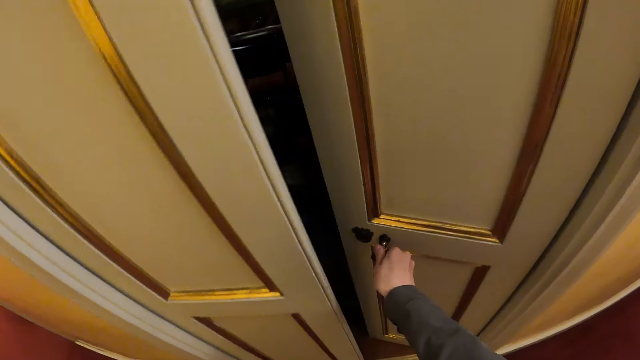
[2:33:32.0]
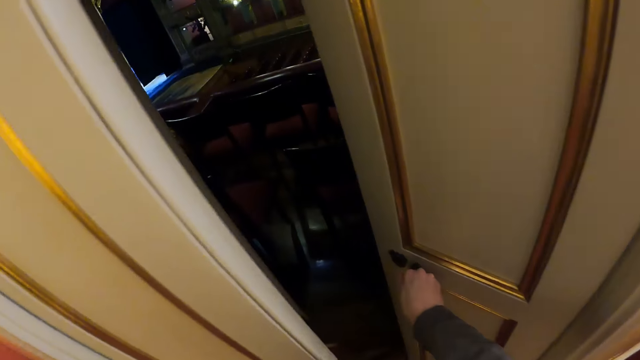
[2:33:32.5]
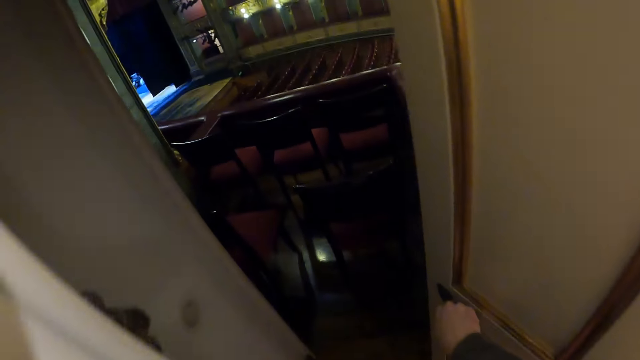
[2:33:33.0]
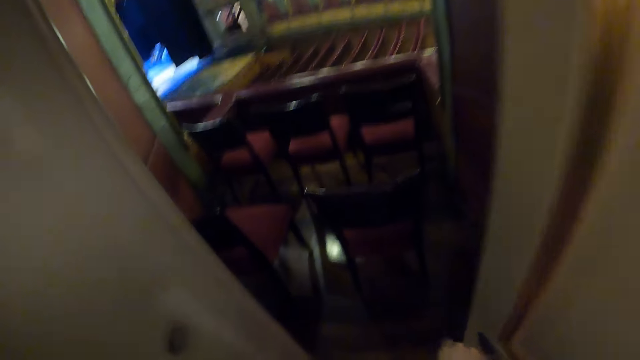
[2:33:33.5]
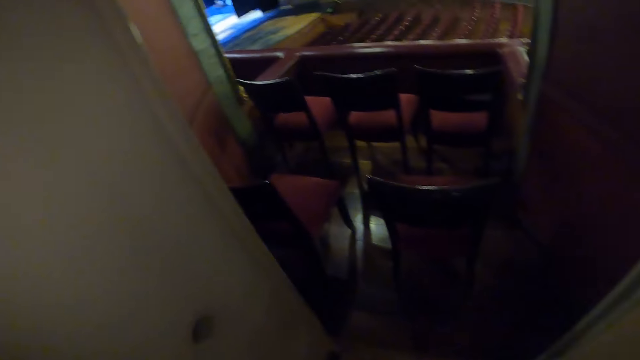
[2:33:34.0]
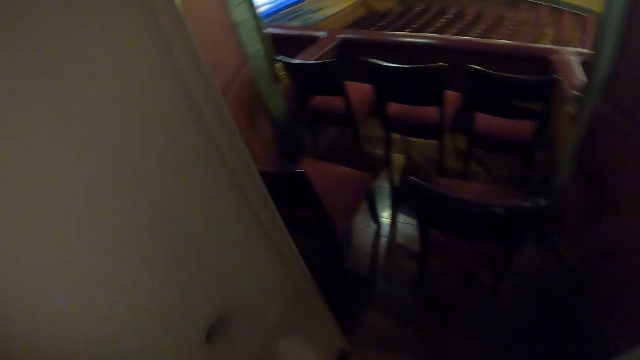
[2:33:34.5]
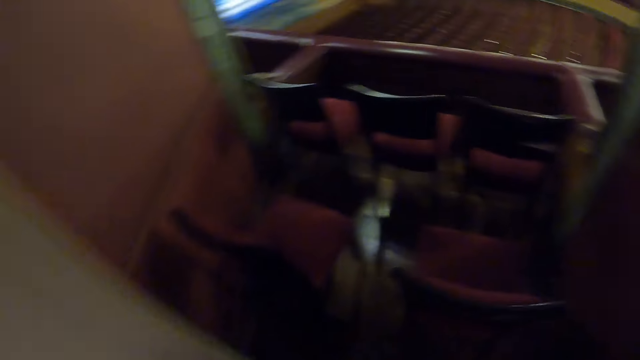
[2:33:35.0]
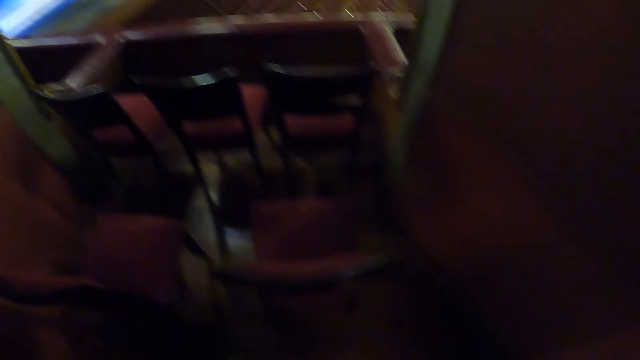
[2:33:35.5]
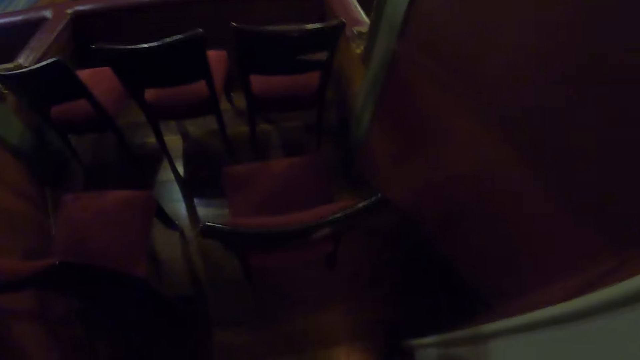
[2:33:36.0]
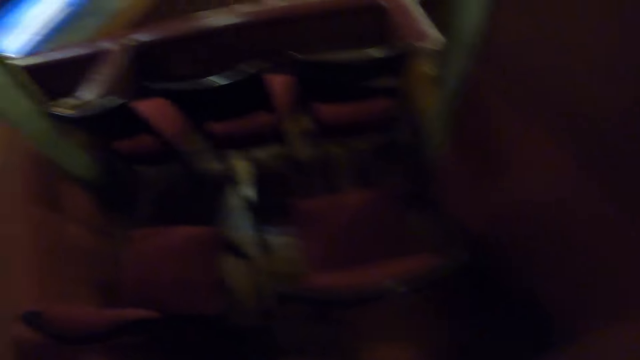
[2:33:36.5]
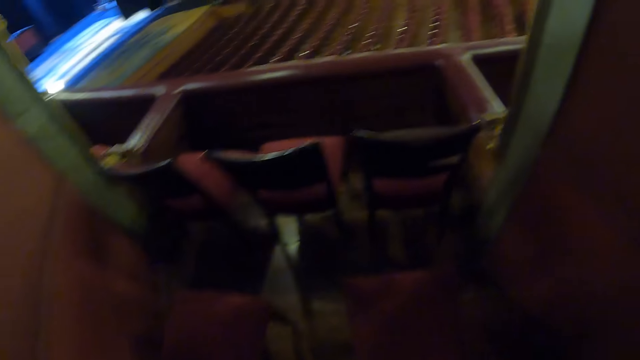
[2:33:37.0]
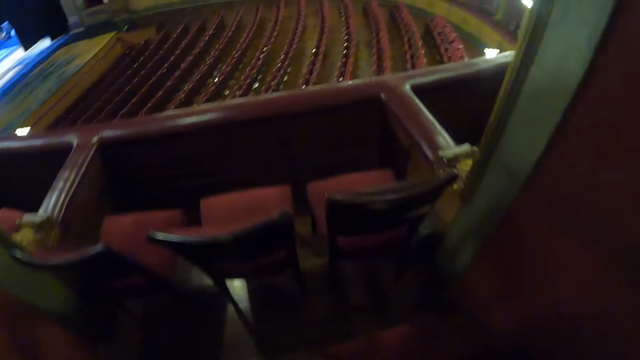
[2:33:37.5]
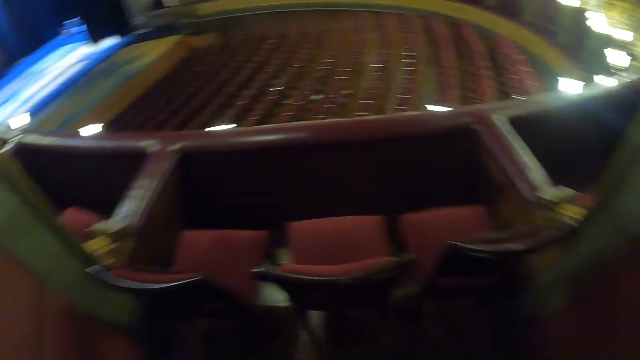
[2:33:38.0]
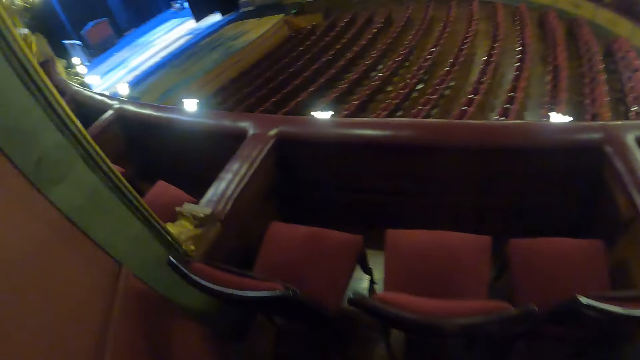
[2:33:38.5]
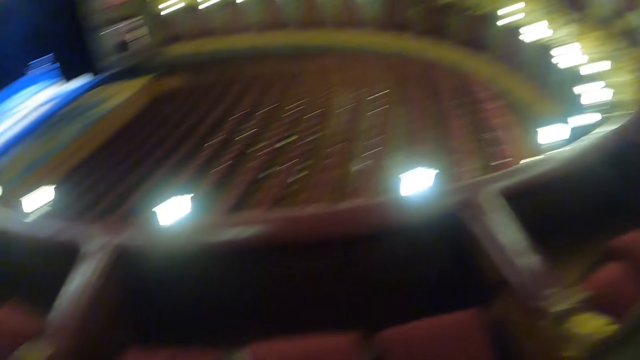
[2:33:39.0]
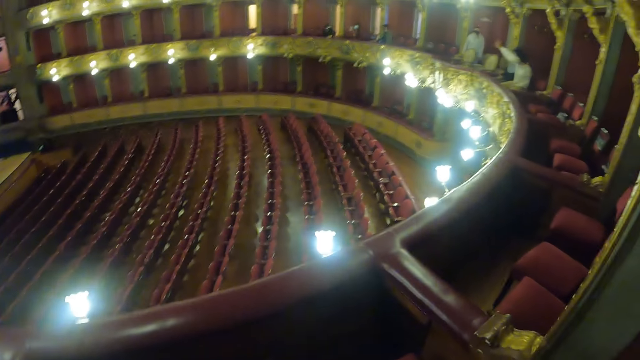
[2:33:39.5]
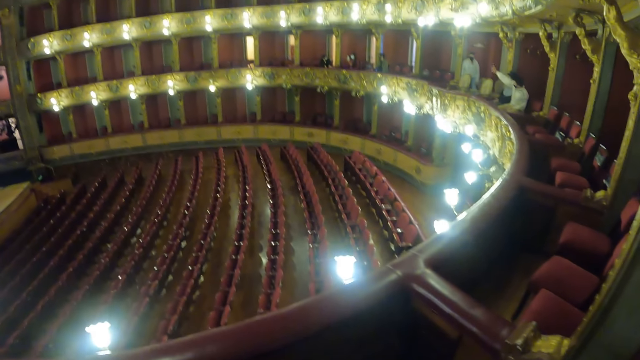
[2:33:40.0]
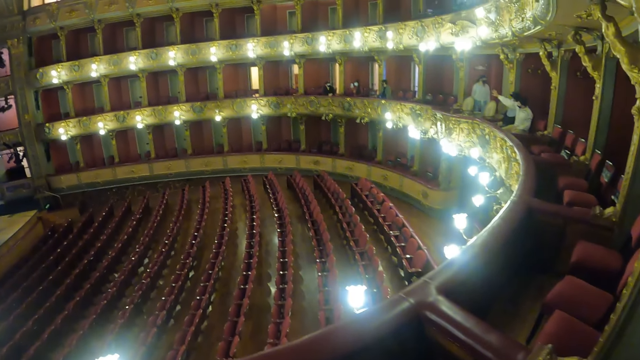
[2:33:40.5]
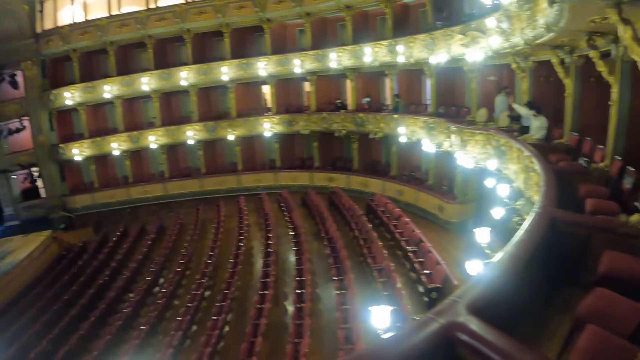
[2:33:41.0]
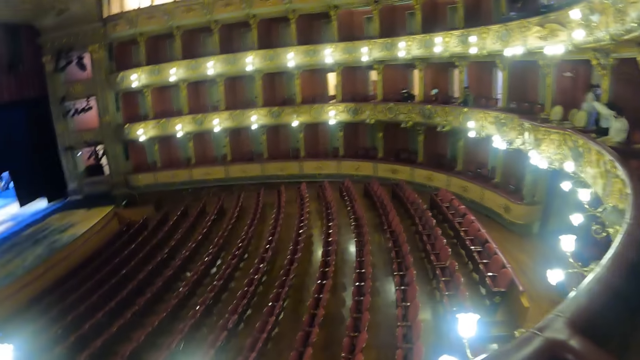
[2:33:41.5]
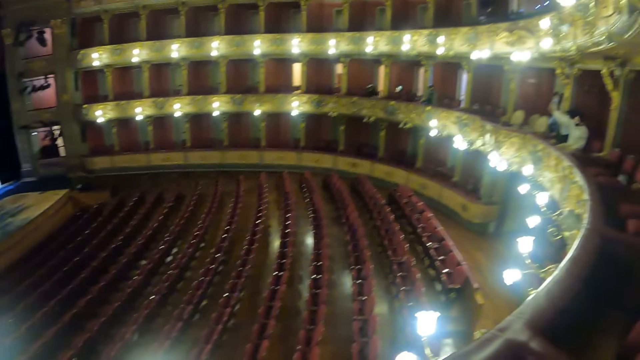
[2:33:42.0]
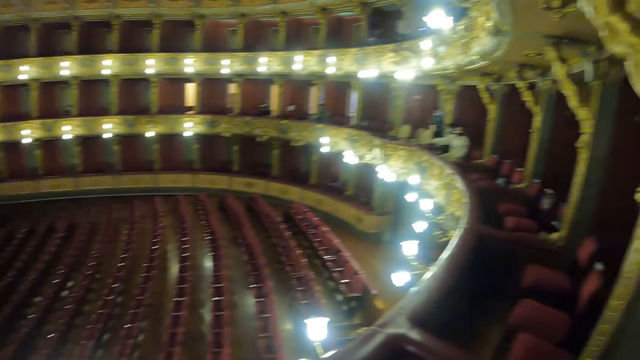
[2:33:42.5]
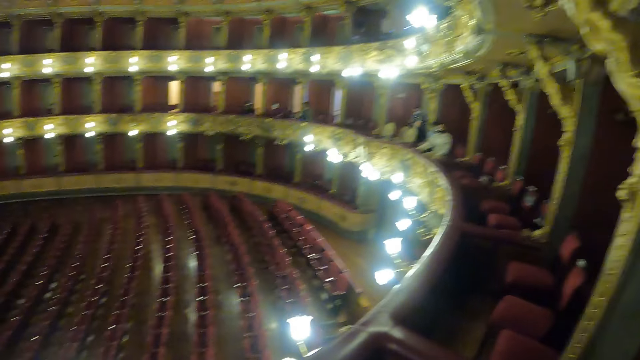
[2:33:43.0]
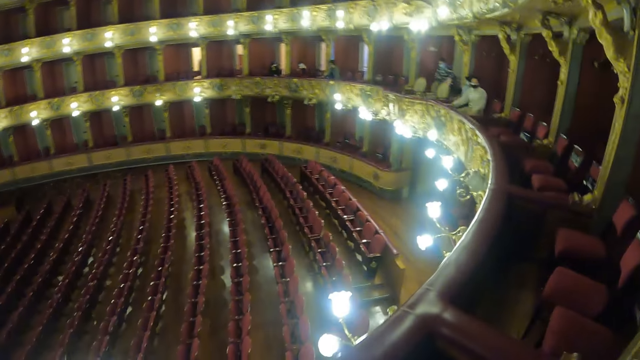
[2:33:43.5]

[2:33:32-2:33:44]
The camera wearer looks around the theatre. They walk around. They look around.

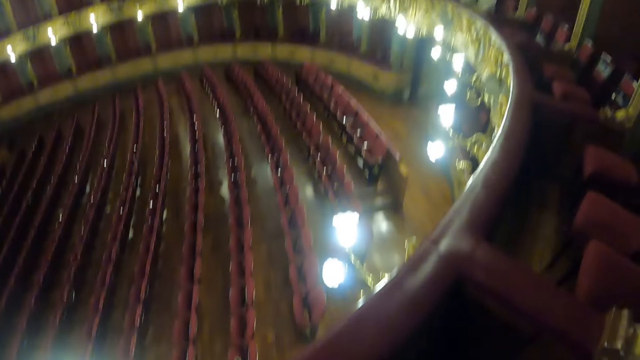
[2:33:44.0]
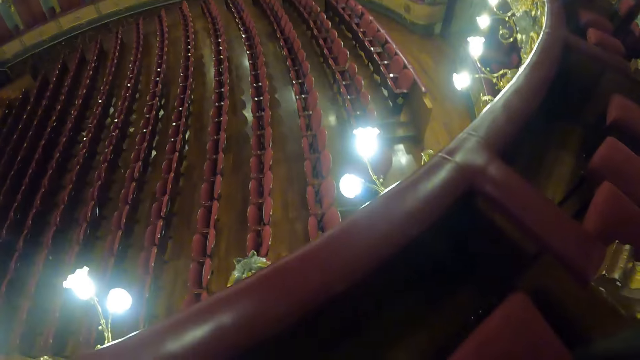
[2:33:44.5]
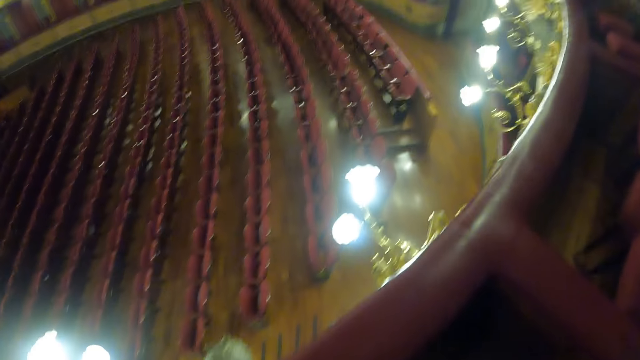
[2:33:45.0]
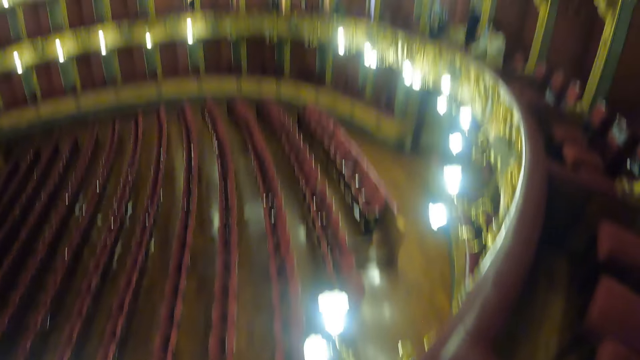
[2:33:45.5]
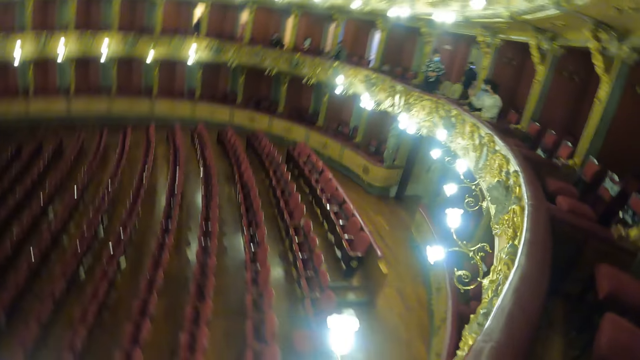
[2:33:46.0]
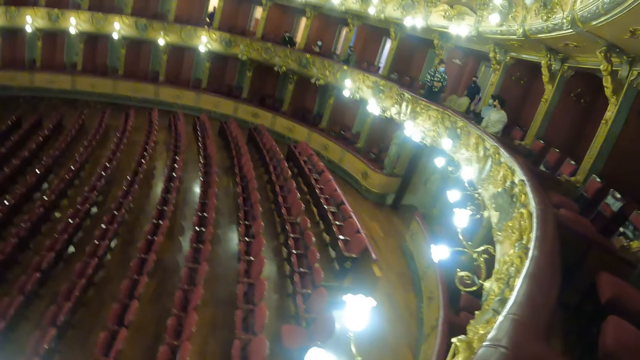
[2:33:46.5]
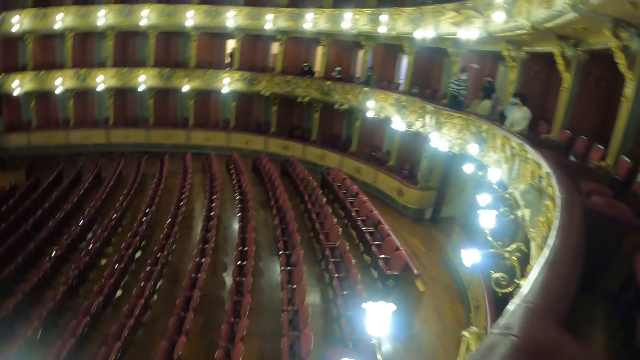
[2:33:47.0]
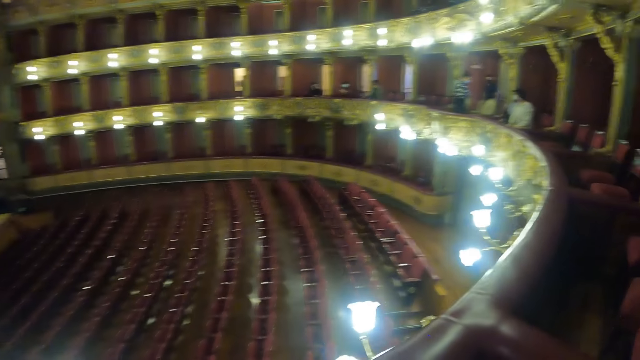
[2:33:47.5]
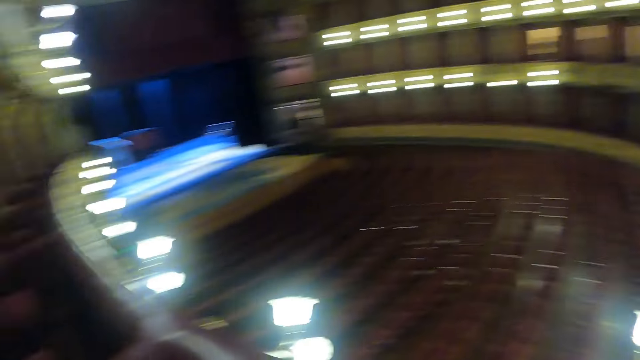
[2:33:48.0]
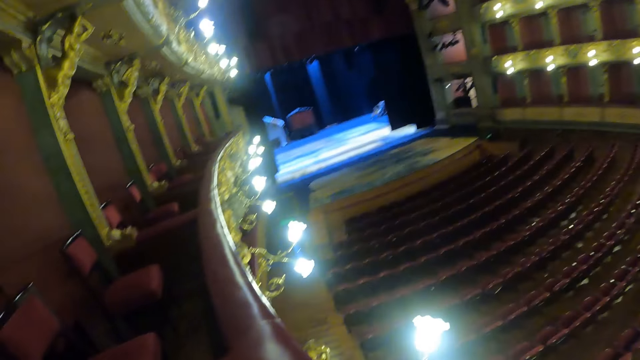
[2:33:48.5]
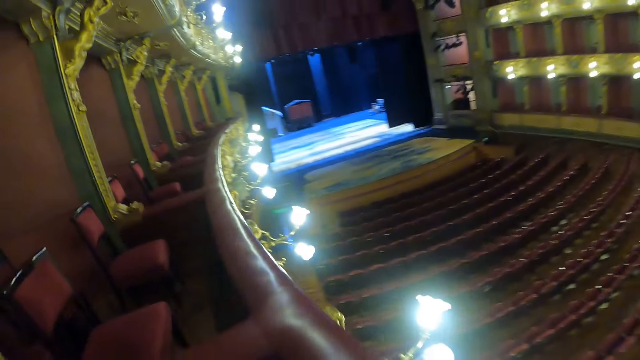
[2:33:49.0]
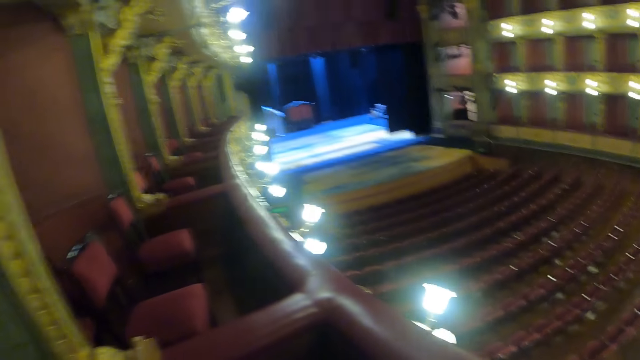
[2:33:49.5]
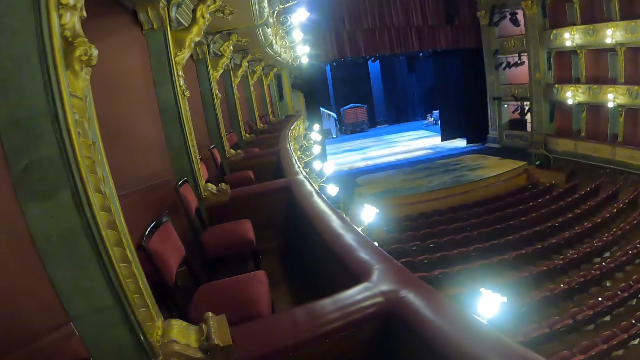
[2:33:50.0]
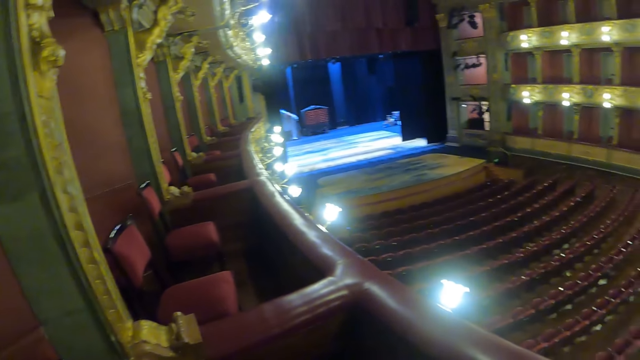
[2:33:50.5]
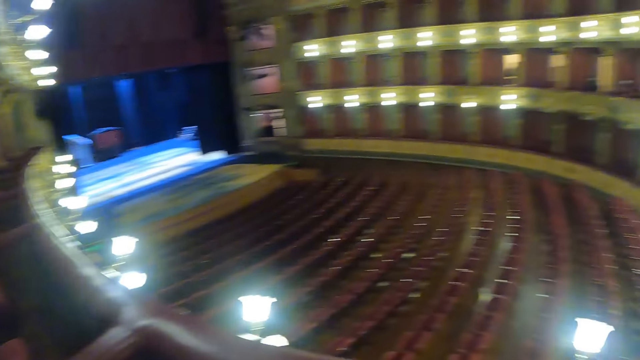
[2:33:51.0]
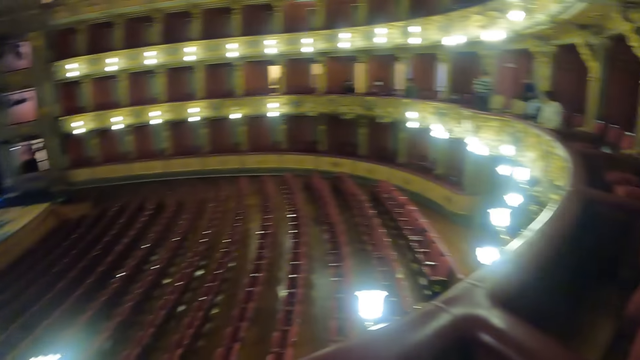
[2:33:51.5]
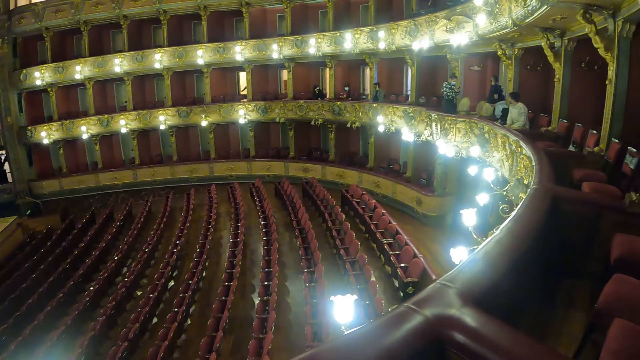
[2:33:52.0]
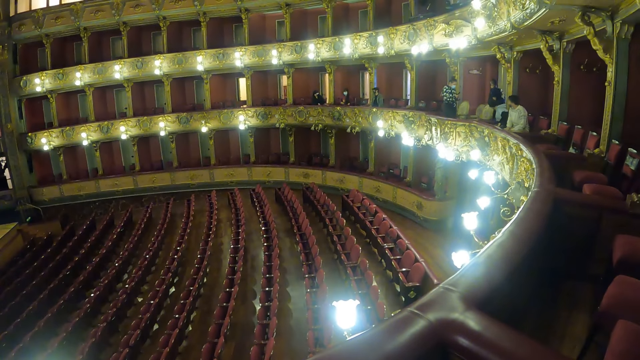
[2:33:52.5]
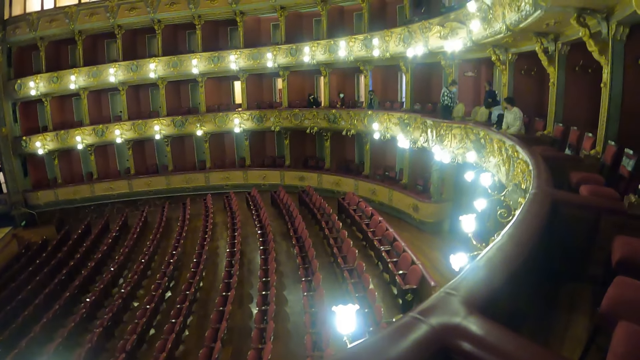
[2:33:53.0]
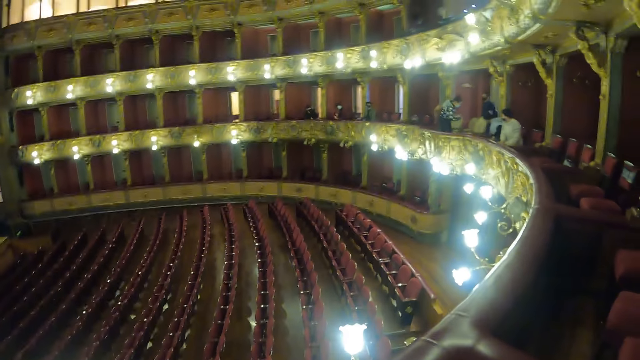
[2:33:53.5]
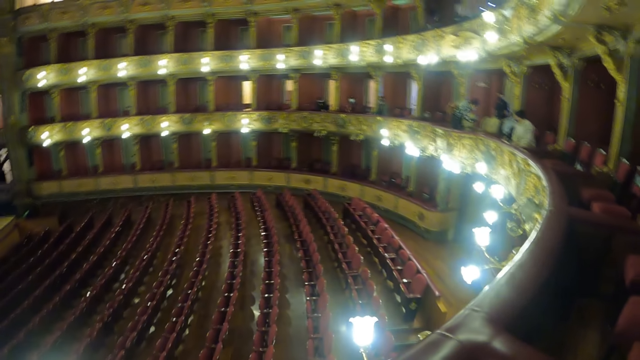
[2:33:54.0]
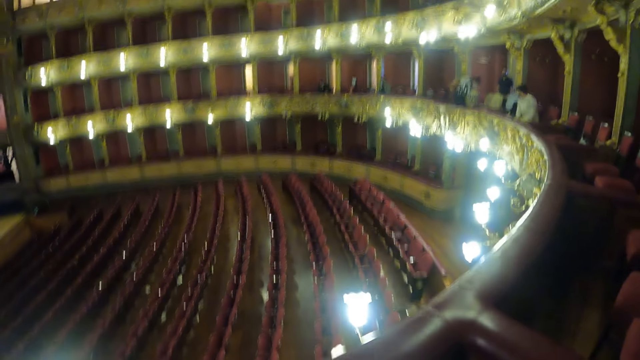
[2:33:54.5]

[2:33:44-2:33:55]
The camera wearer adjusts the camera.
